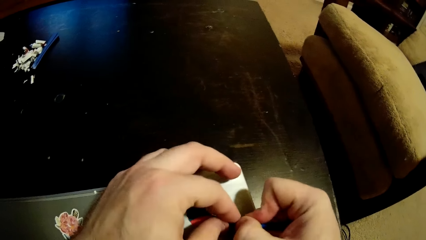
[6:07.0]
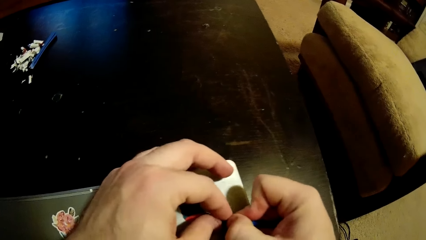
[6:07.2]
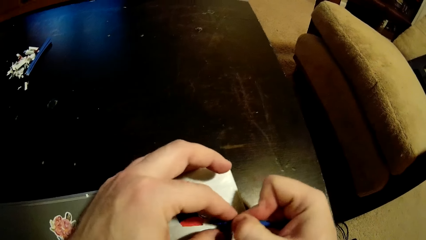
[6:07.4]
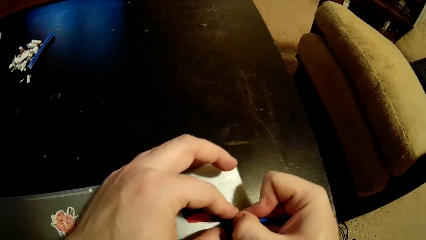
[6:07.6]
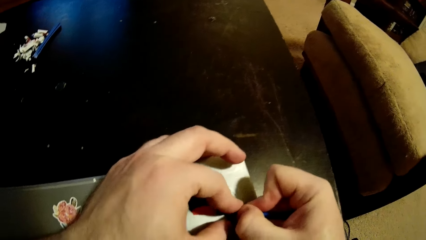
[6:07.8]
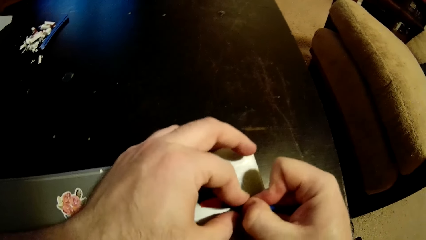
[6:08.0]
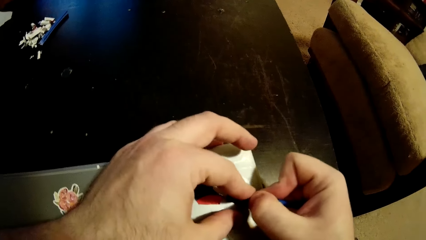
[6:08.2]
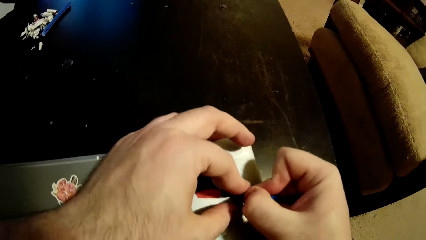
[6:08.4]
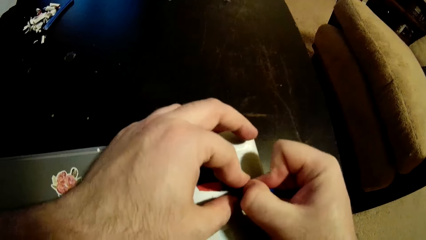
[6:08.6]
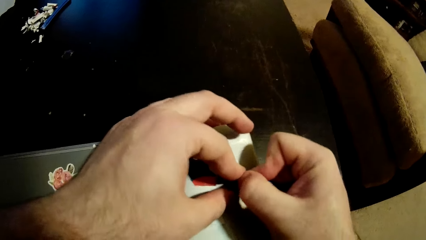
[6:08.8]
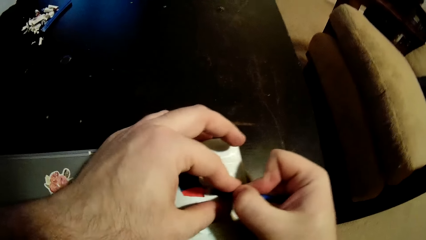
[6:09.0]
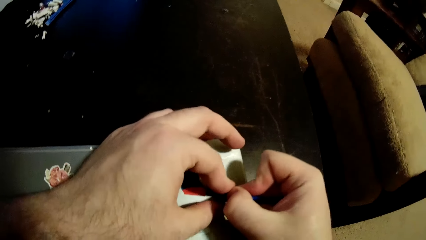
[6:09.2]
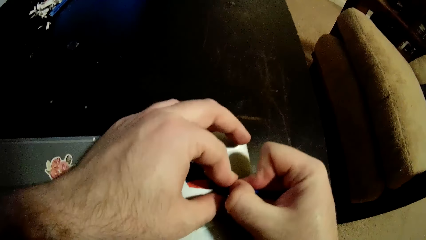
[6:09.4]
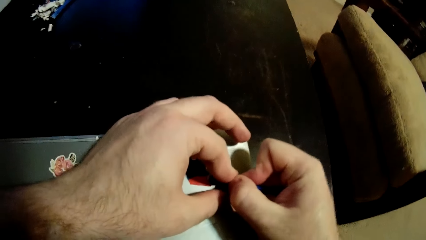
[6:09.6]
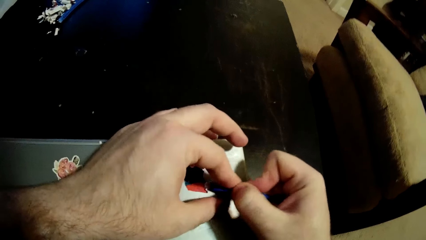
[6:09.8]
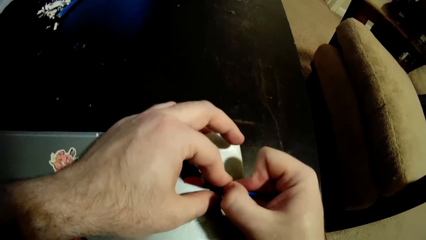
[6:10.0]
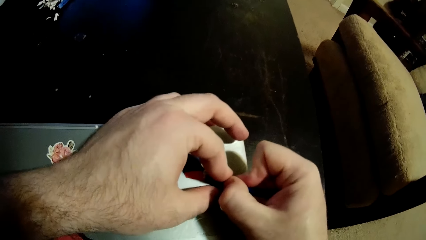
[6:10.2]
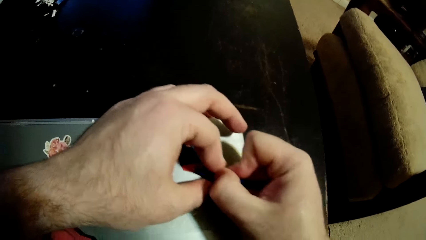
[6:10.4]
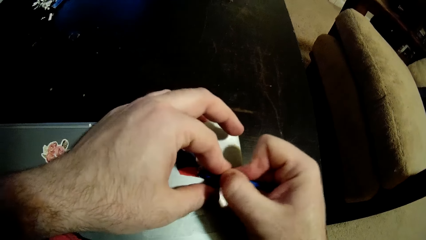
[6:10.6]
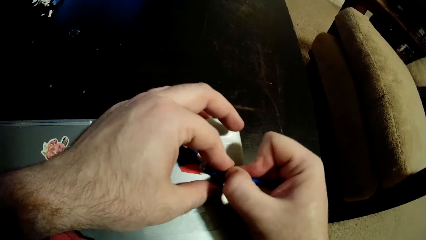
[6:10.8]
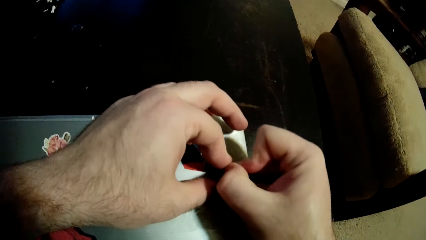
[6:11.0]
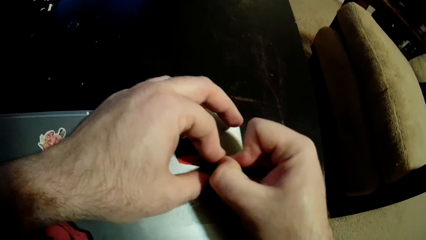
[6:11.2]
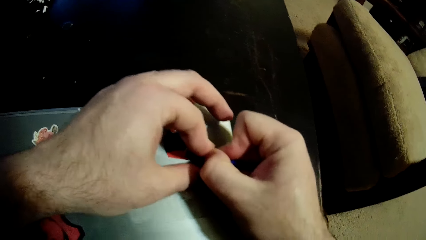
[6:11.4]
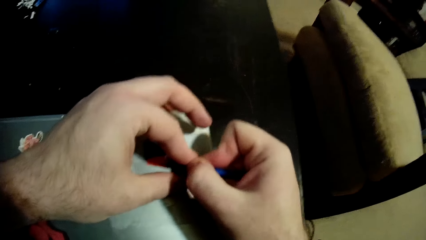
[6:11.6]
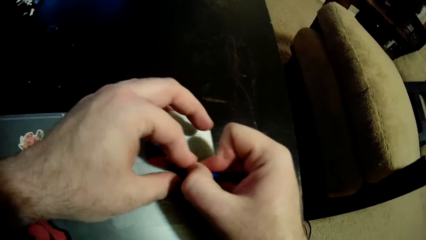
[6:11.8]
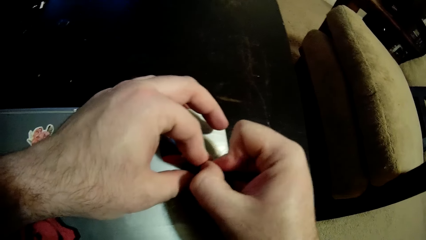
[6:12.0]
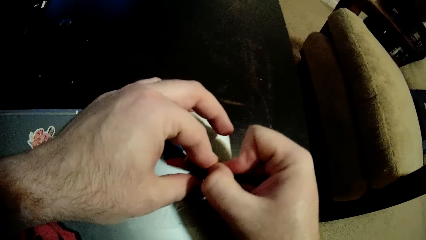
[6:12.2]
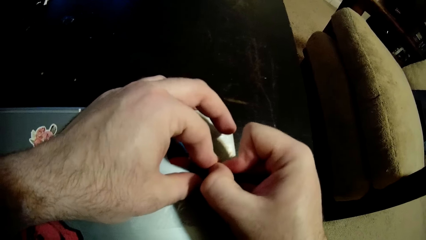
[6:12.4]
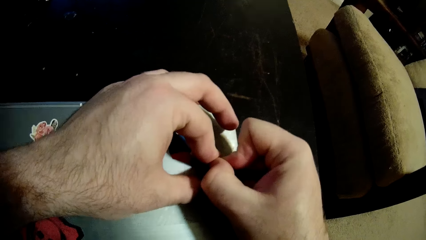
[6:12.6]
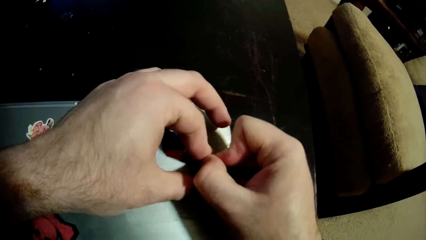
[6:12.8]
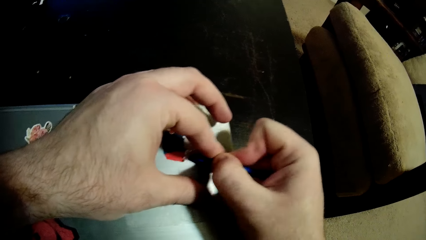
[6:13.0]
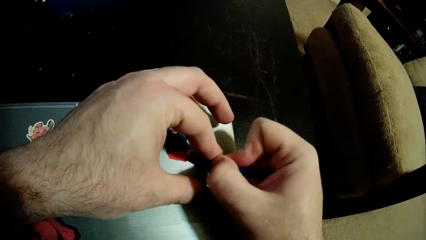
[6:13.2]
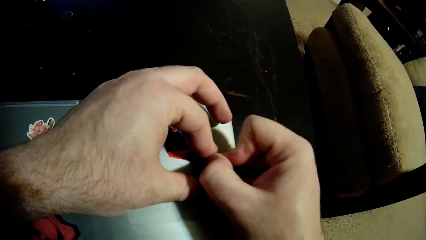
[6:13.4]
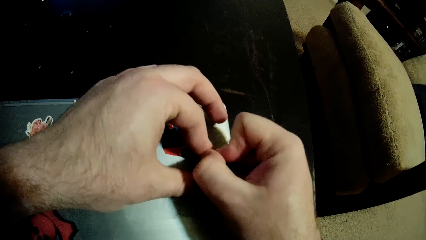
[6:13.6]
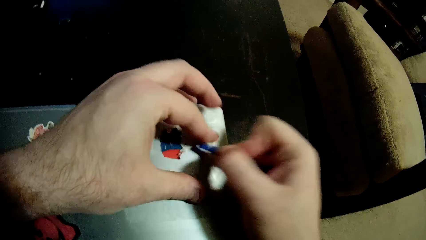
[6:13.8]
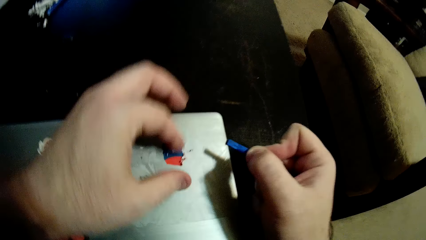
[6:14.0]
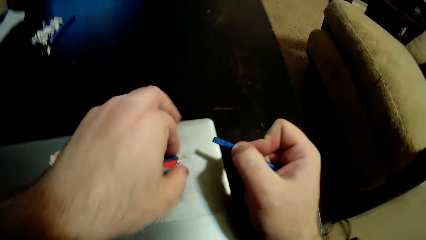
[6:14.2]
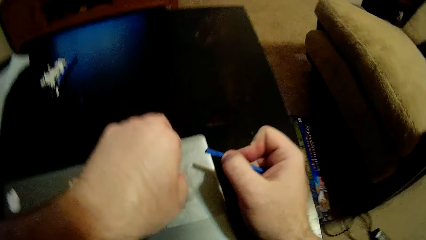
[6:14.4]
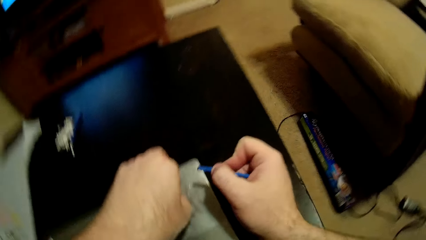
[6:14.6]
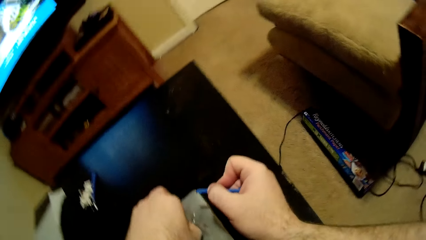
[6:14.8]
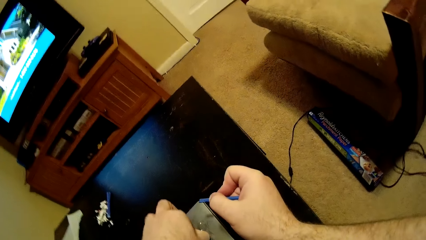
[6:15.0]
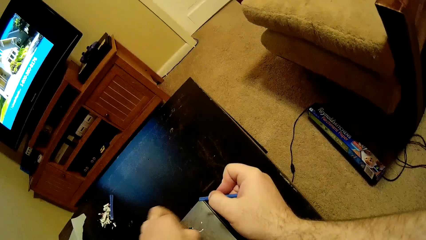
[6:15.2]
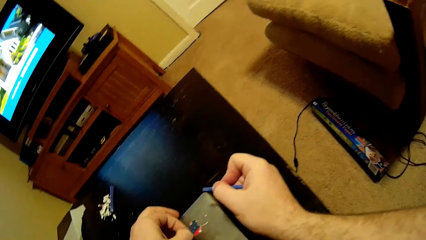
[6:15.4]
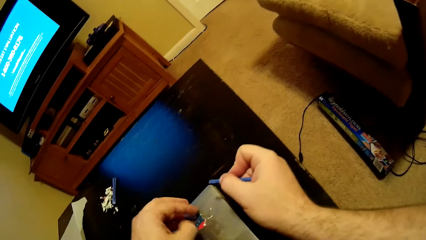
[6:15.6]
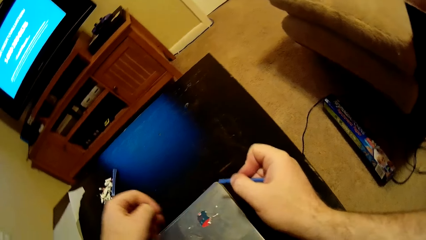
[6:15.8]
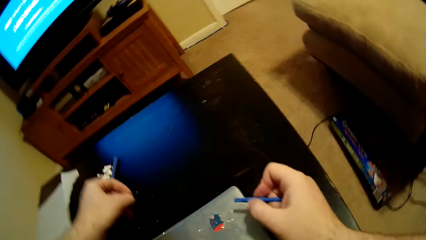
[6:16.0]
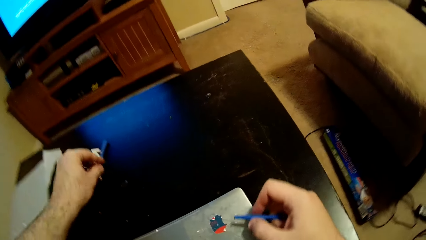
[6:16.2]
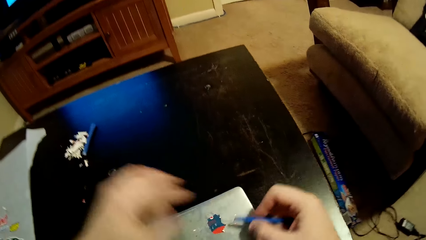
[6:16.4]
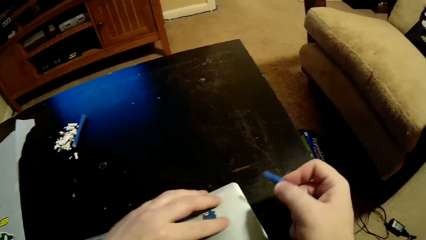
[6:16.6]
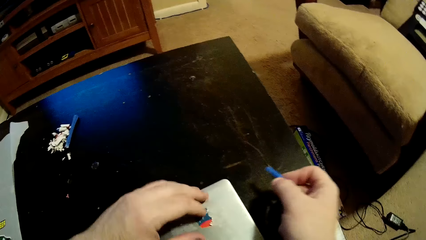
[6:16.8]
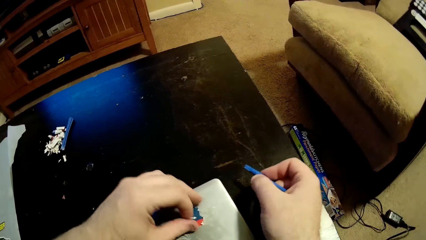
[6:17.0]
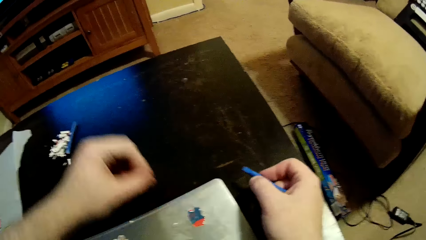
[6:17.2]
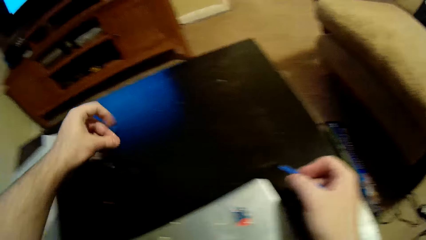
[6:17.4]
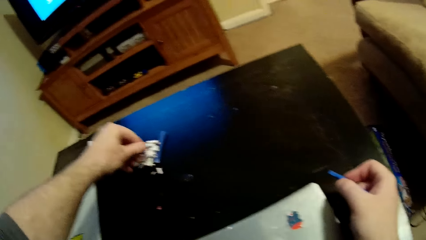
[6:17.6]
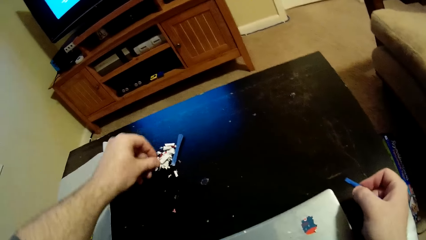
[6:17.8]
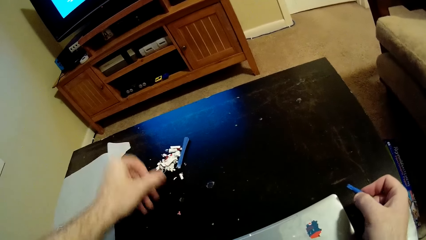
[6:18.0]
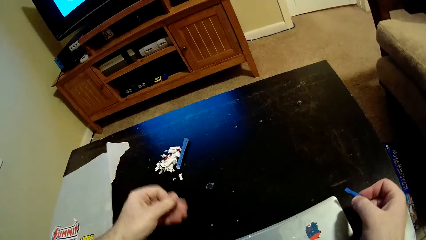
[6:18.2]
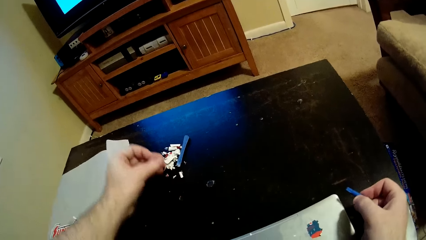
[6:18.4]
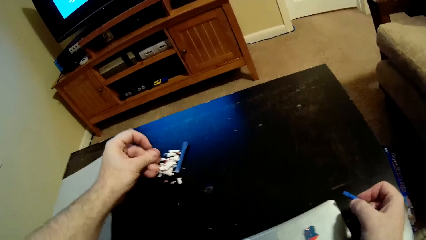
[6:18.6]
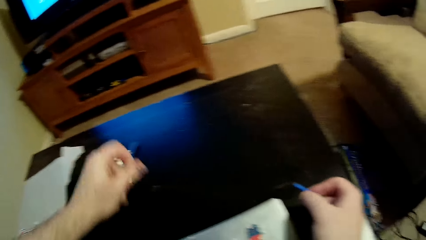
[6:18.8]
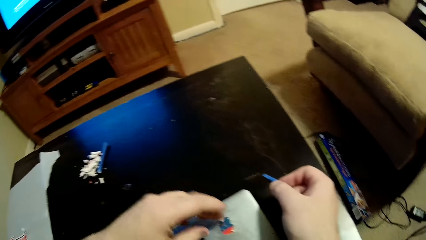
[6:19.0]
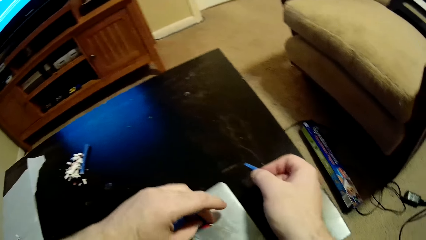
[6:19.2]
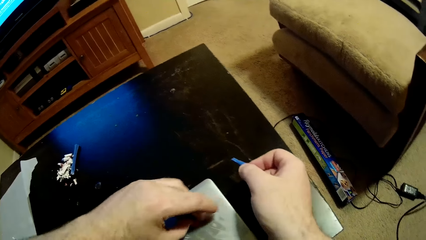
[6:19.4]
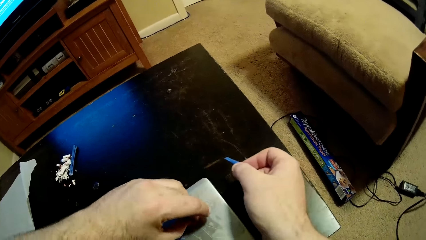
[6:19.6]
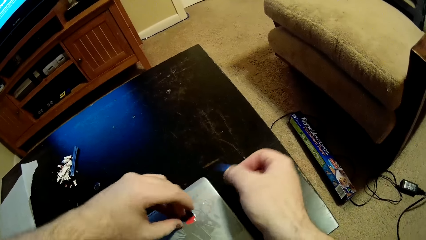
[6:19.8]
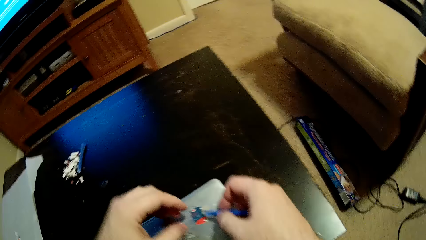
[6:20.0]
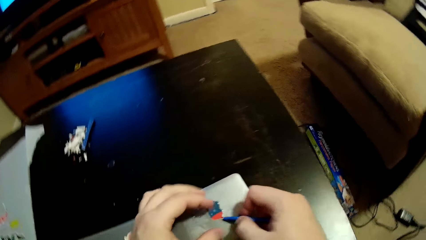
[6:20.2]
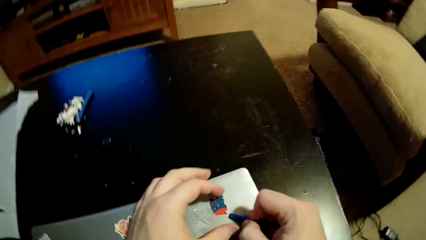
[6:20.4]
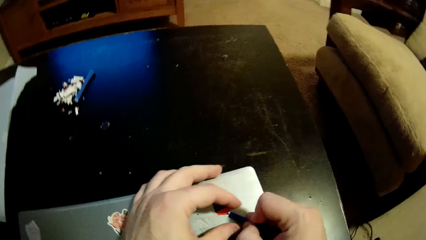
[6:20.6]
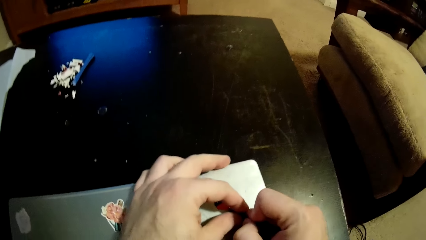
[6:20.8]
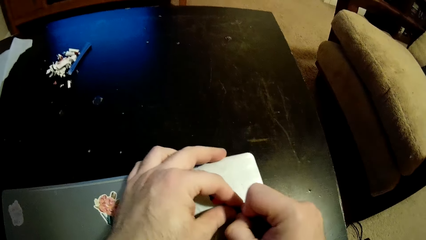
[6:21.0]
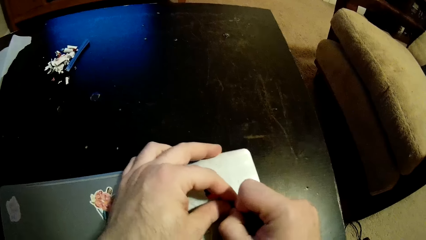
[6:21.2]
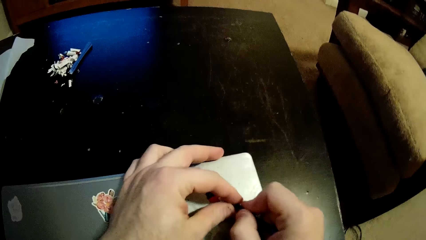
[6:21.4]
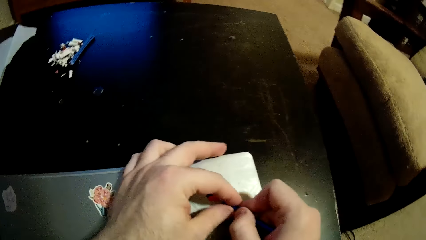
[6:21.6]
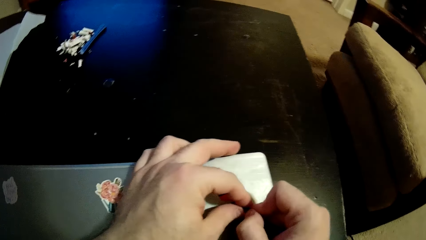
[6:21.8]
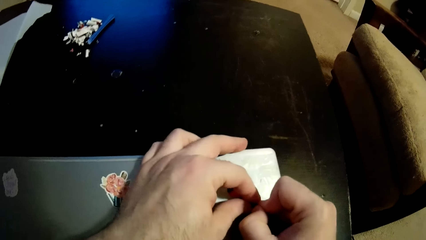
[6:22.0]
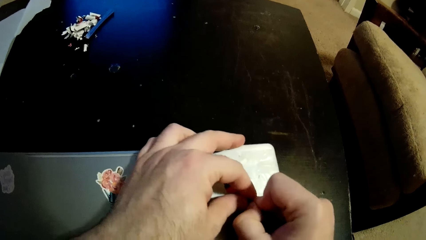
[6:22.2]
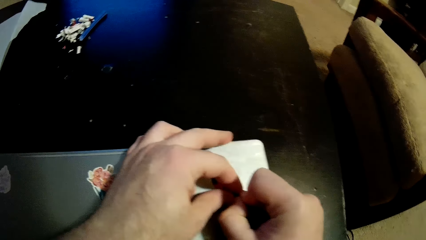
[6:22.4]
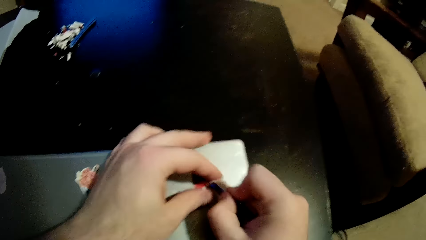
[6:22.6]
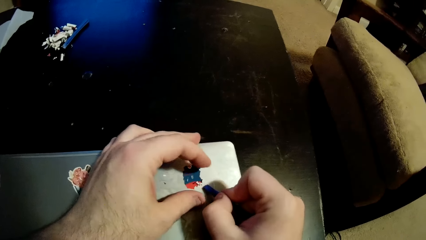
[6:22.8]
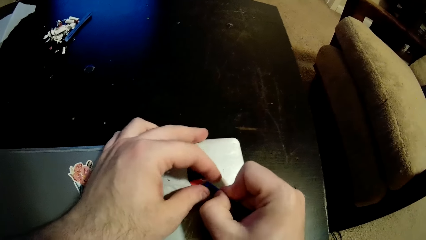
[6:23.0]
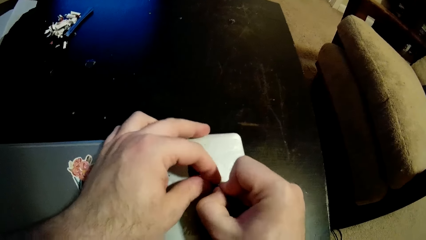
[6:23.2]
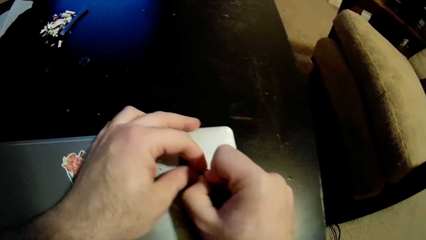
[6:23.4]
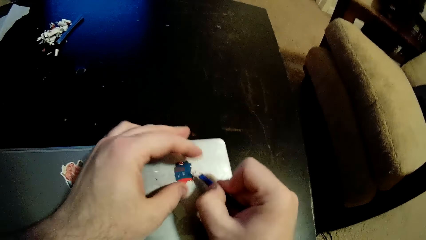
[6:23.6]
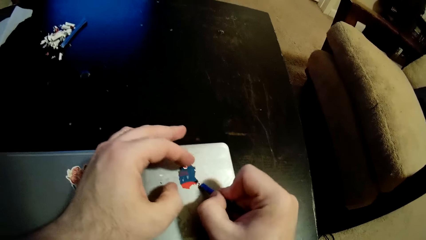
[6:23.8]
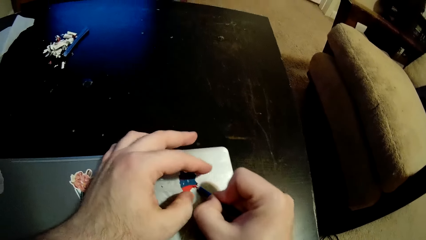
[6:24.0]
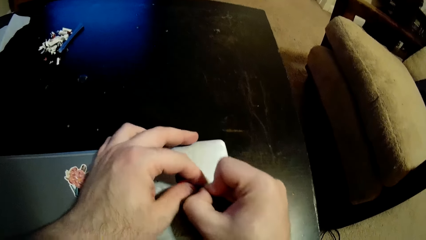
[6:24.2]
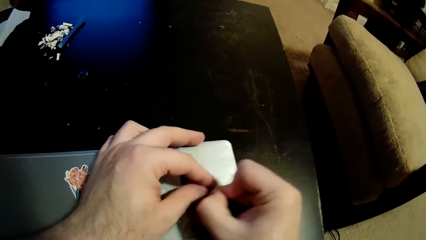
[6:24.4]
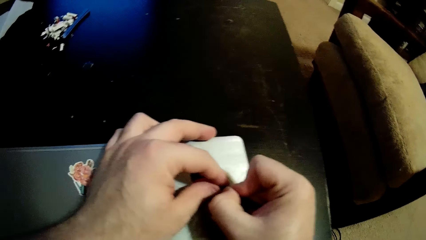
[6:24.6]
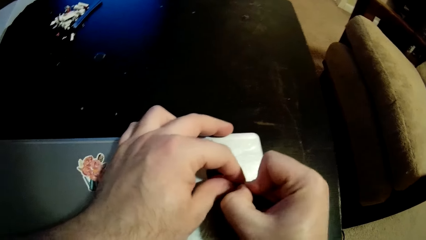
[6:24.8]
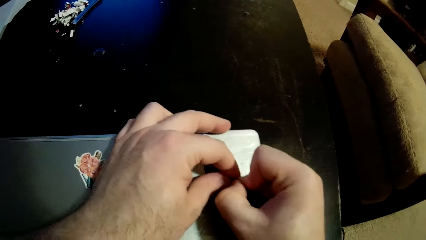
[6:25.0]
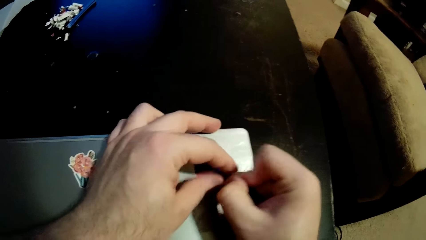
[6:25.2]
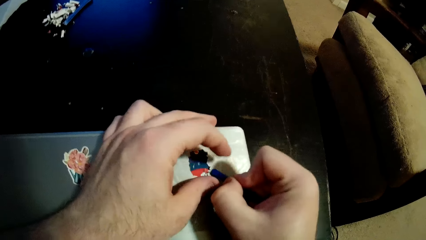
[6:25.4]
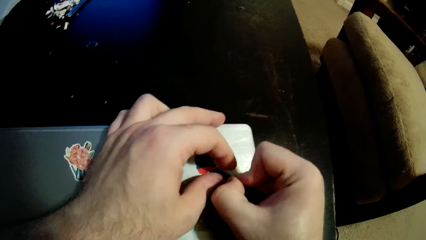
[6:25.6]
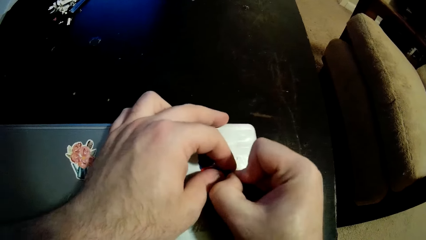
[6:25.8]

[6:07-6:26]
The camera wearer tears the sticker with his hand. He throws a piece of sticker on the table. He removes the sticker on the laptop and scrapes the sticker on the laptop with a sticker scraper.
